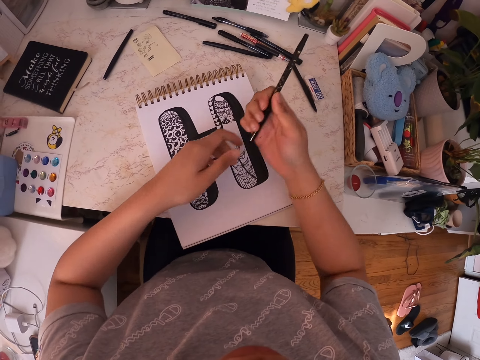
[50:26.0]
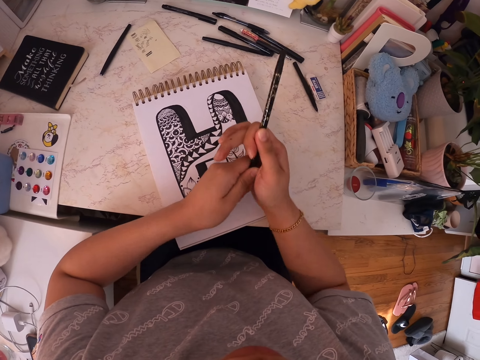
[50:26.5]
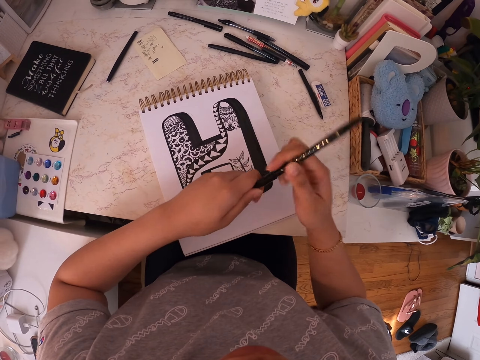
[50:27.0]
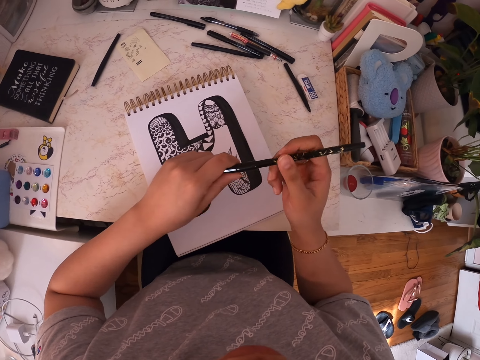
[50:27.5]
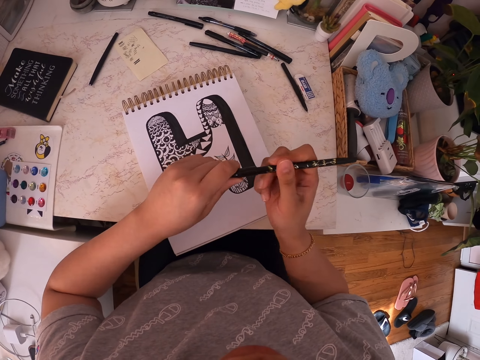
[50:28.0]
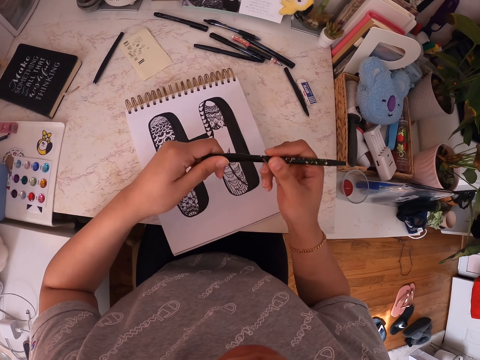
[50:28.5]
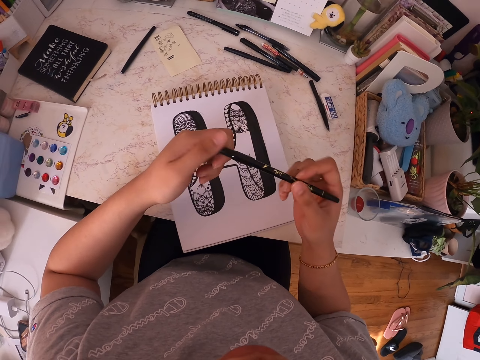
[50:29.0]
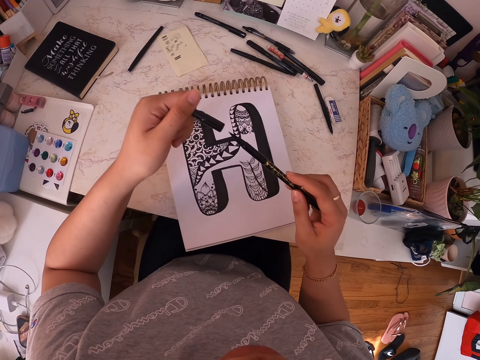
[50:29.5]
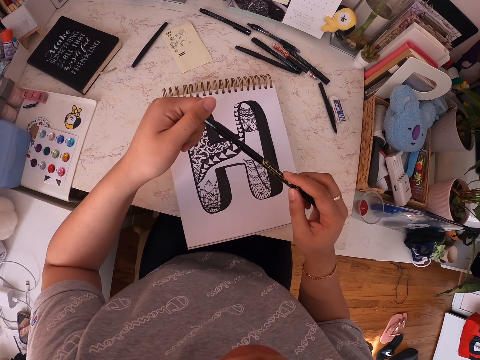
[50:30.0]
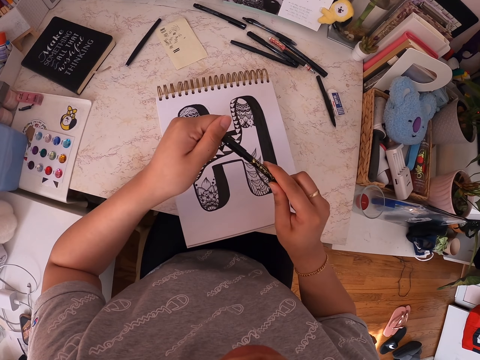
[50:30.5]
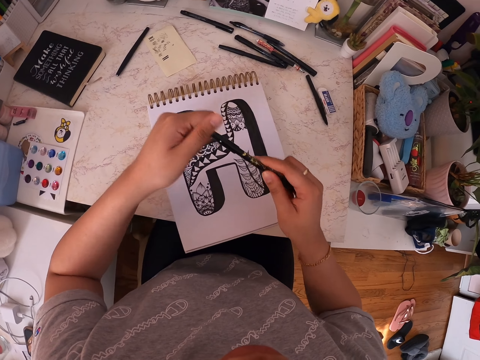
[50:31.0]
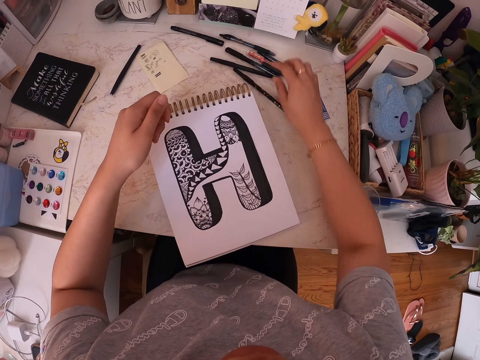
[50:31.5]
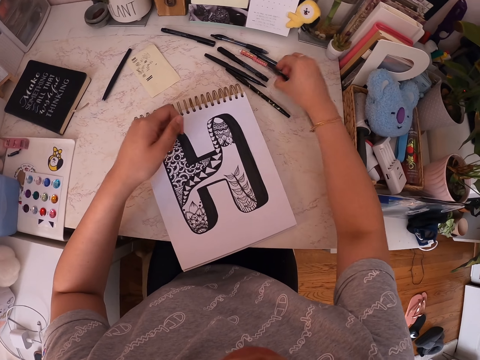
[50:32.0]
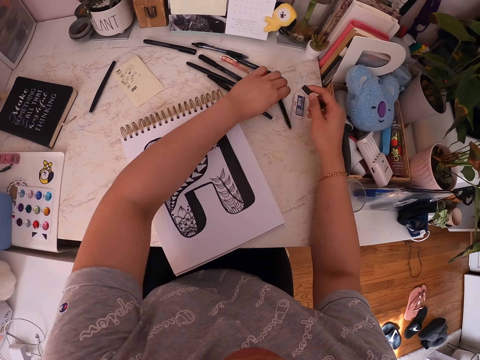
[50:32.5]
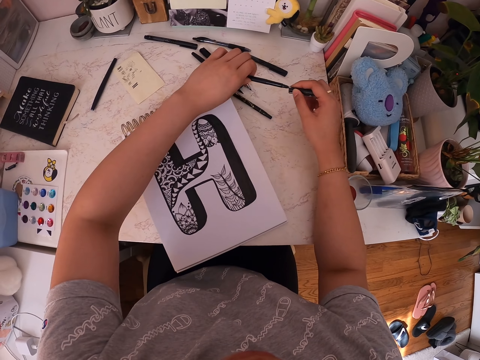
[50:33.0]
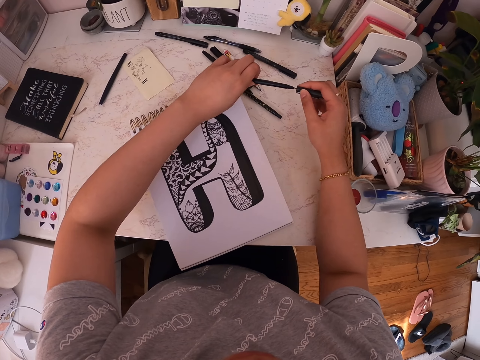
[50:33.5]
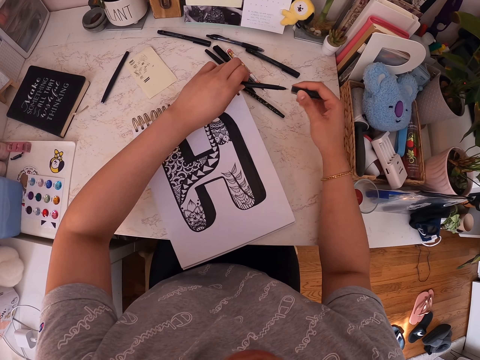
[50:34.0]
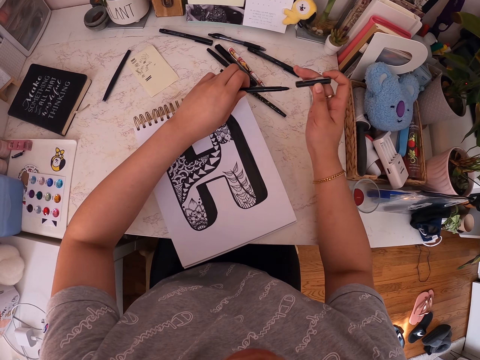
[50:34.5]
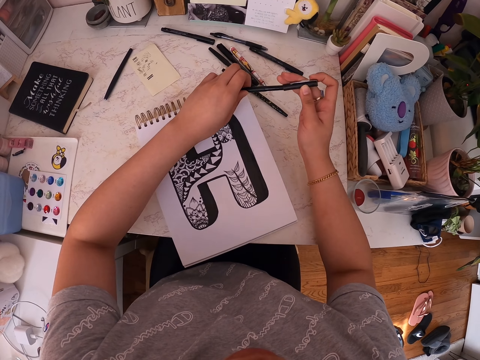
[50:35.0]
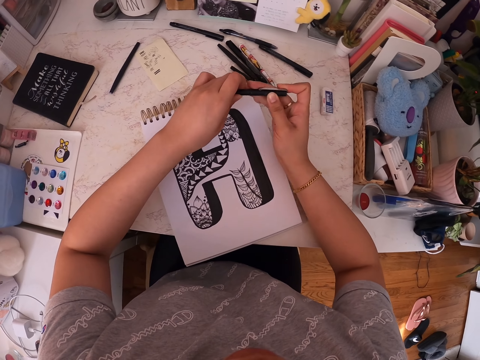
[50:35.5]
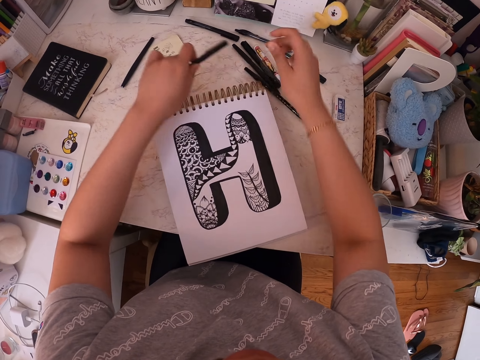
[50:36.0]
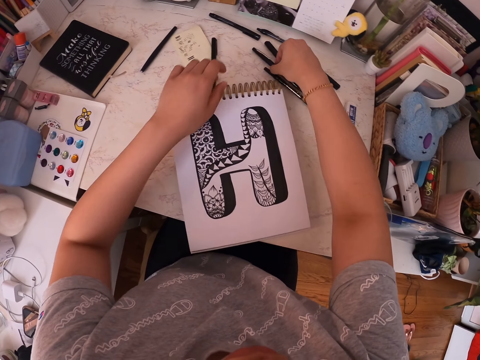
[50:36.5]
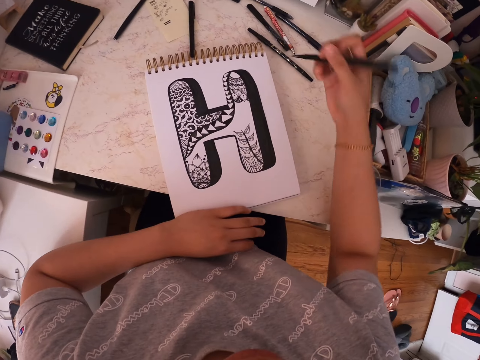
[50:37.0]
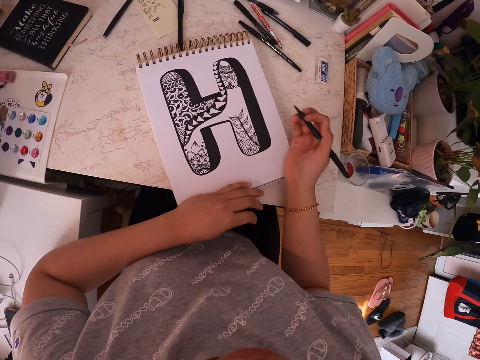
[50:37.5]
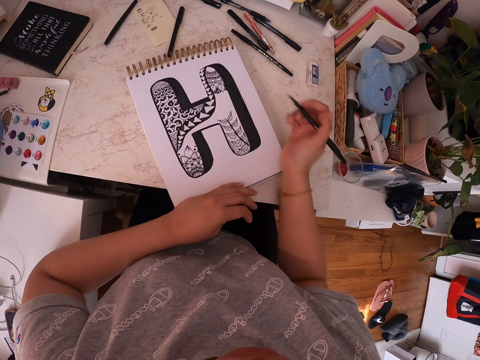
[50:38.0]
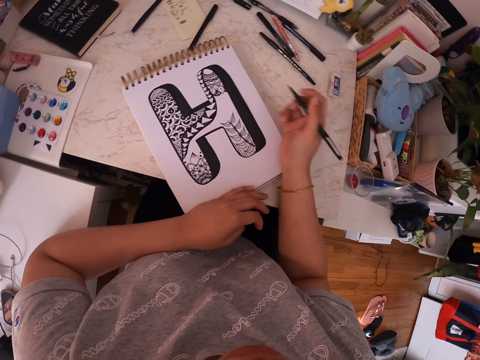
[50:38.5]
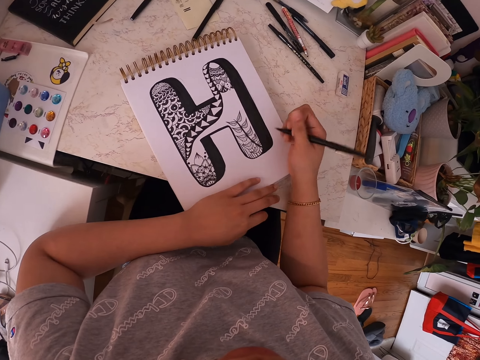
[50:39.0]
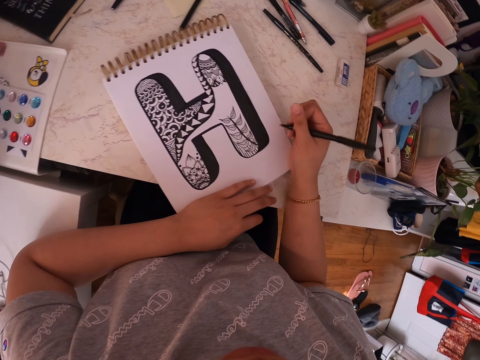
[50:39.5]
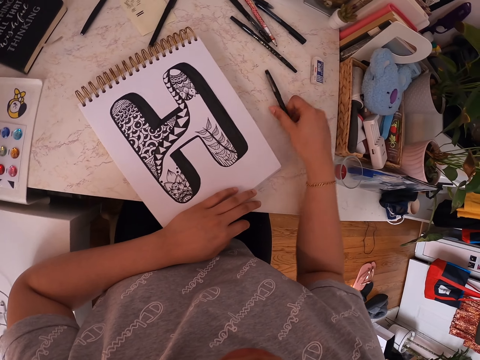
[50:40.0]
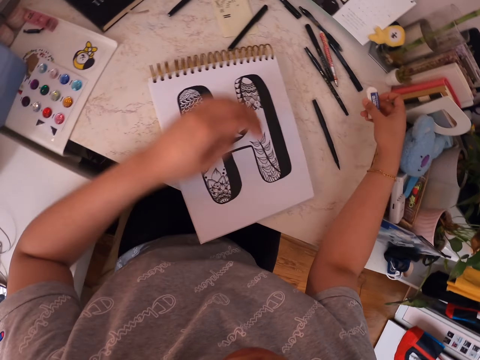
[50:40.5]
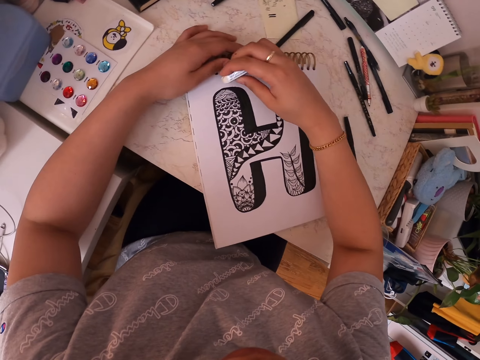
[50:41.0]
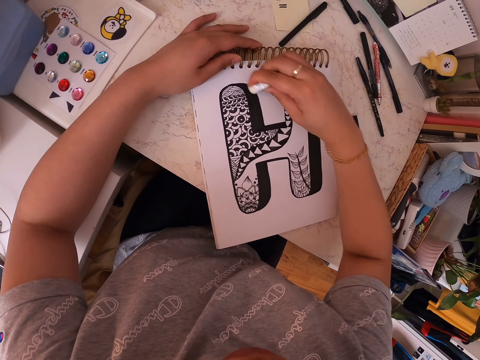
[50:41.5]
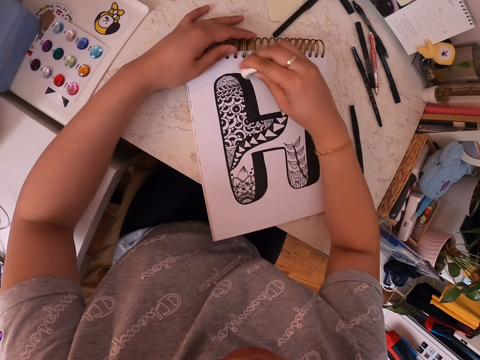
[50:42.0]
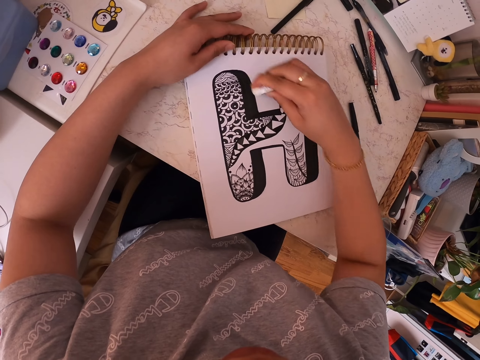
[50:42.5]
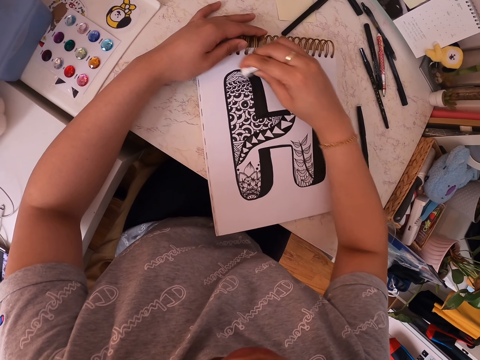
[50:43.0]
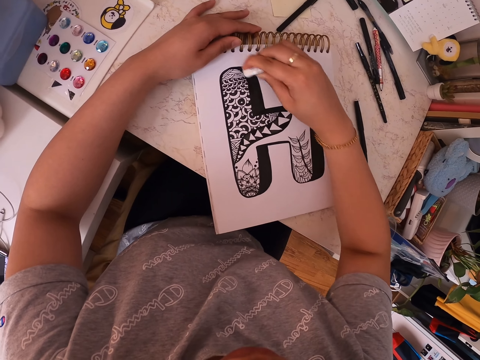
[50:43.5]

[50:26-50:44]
The camera wearer holds the pen with both hands. They remove the lid of the marker pen. They pull the top of the pen. They close the marker pen. They put the marker pen on the table. They pick the lid of the marker pen. They pick the marker pen. They close the marker pen. They put the marker pen on the table. They pick the marker pen. They move the drawing book. They put the marker pen on the table. They pick an eraser. They erase the drawing book using the eraser.

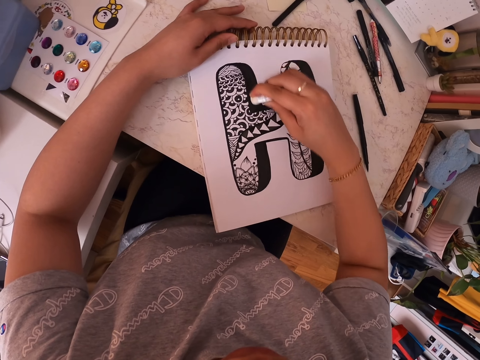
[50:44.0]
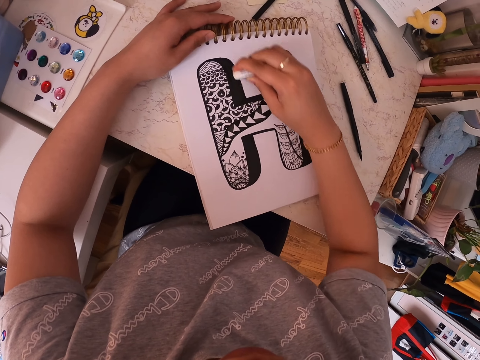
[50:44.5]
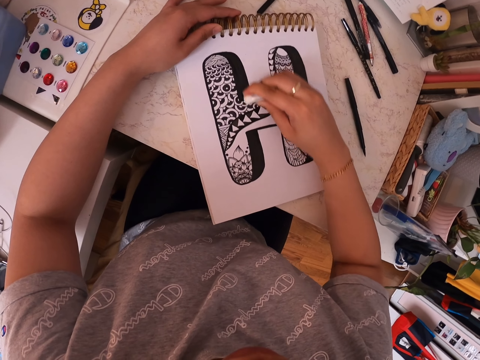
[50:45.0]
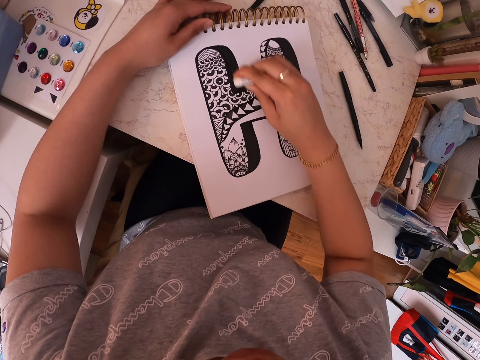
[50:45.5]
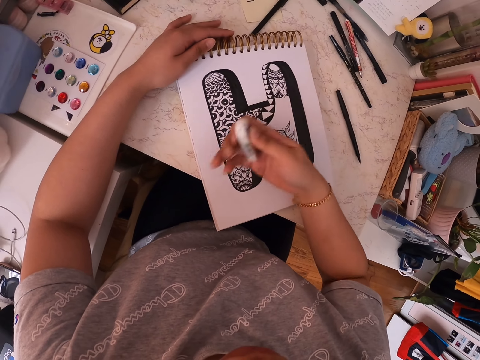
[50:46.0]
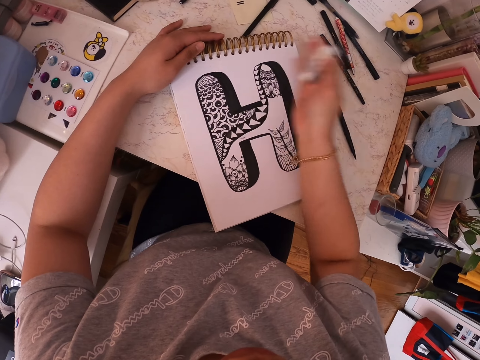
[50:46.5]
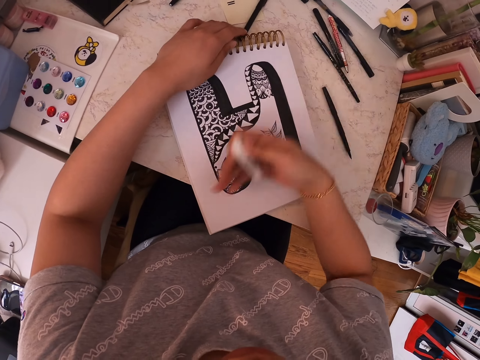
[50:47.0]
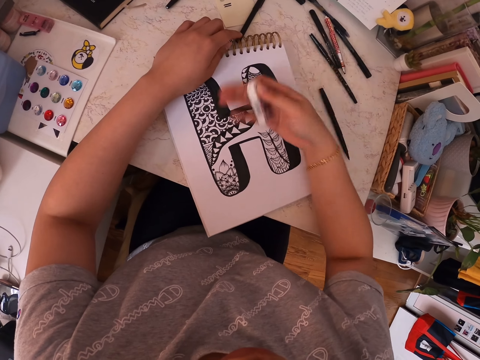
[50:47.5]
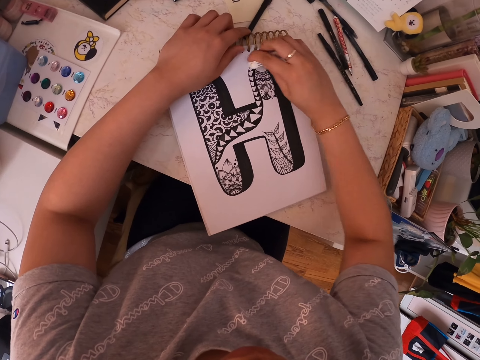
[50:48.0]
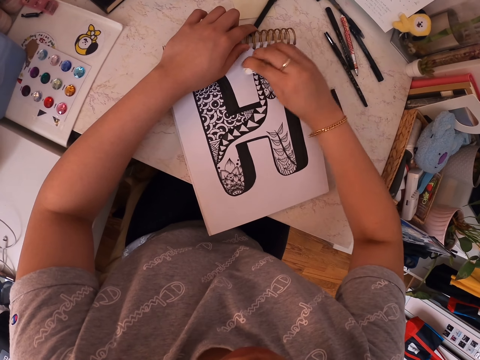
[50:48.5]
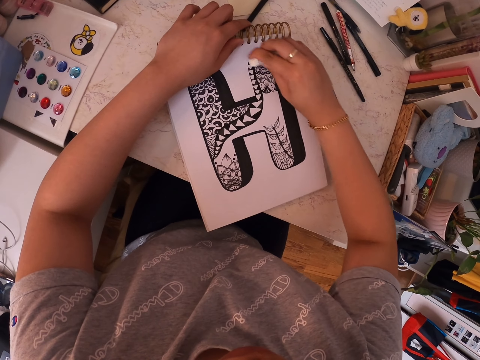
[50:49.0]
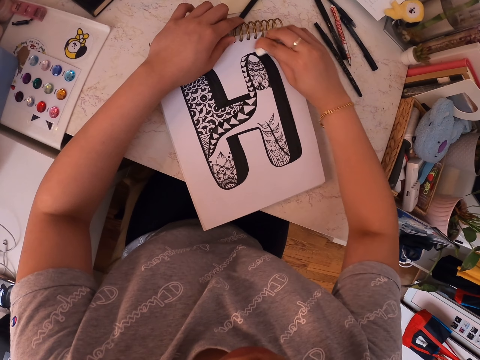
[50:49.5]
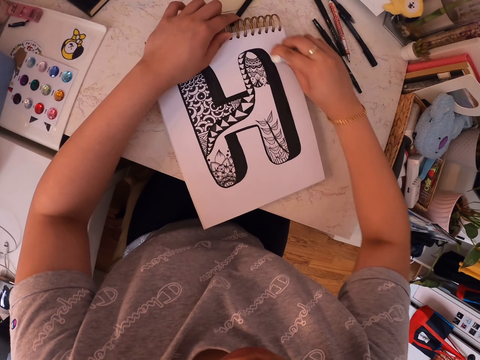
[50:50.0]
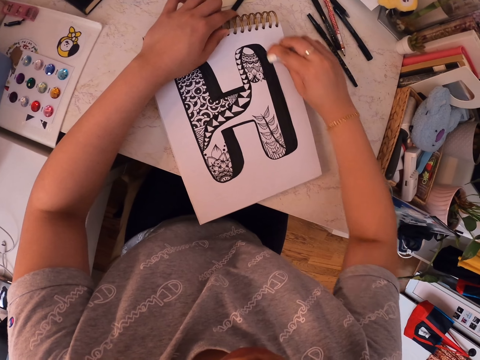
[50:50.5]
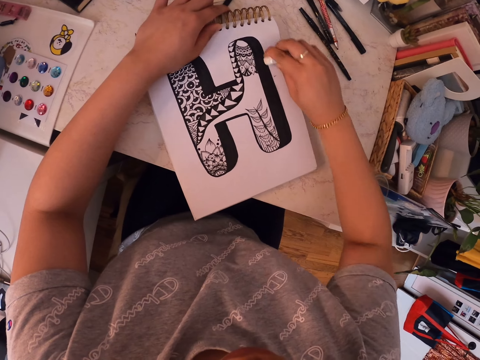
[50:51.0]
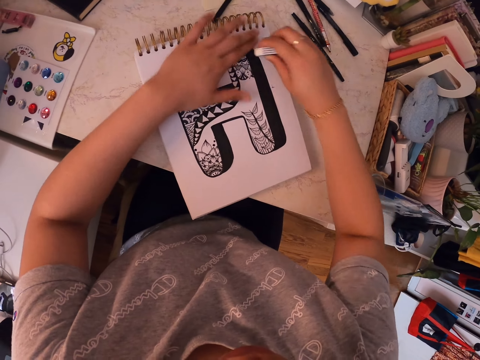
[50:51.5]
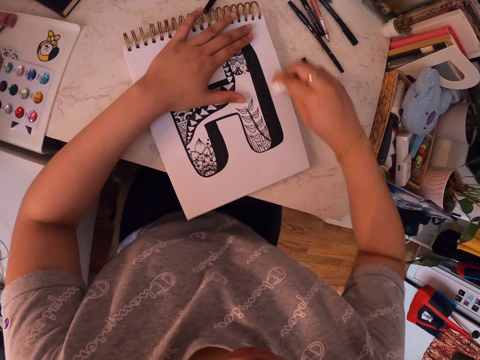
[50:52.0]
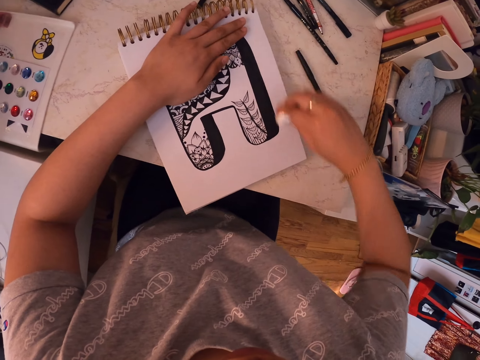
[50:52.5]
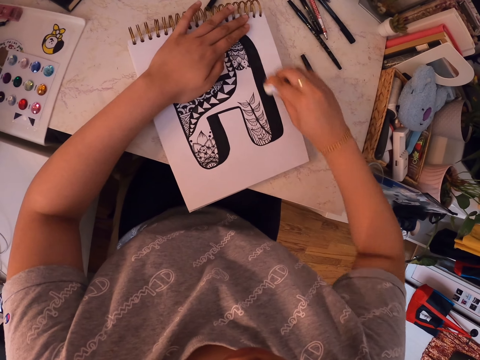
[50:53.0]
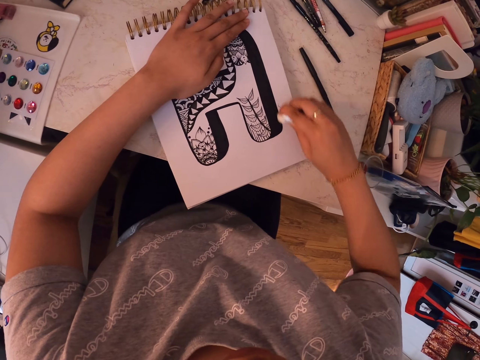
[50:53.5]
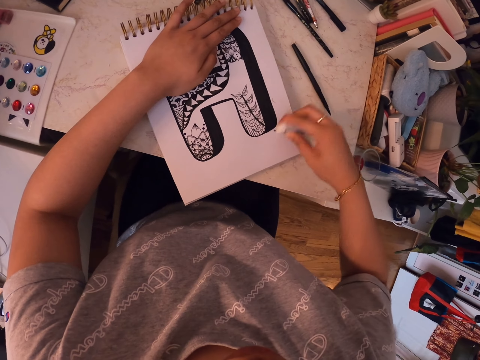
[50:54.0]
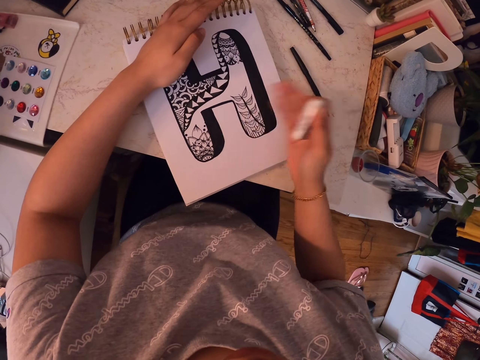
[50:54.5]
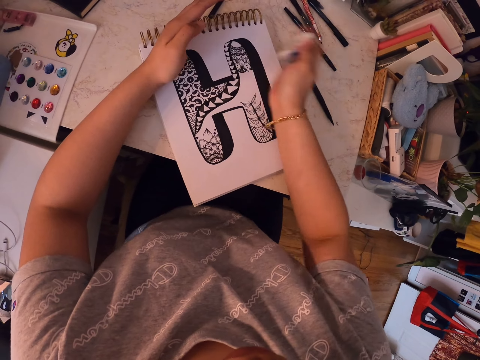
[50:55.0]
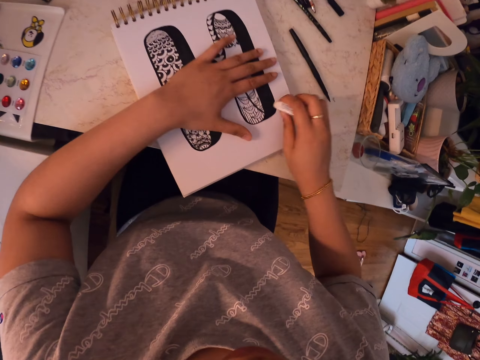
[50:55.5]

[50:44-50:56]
The camera wearer dusts off the drawing book using her hand. She erases the drawing book using the eraser. She dusts off the drawing book using her hand.
